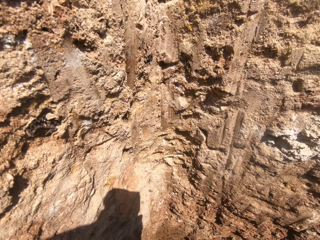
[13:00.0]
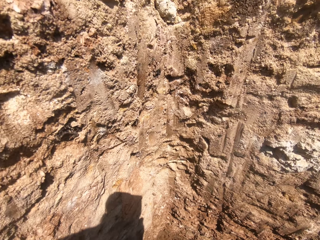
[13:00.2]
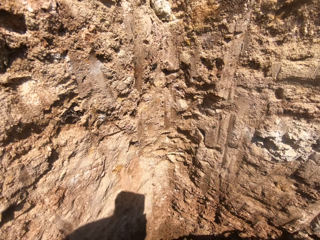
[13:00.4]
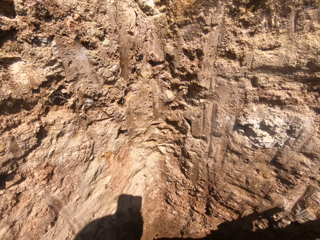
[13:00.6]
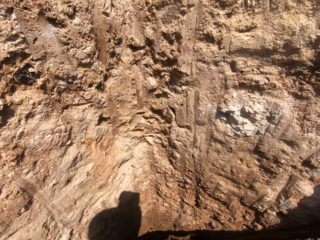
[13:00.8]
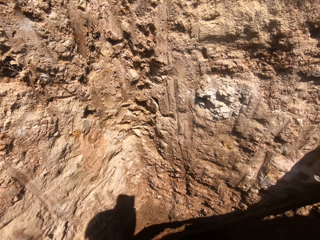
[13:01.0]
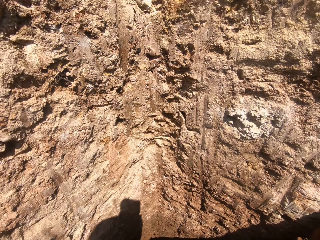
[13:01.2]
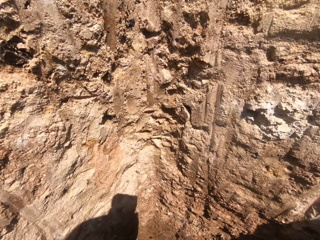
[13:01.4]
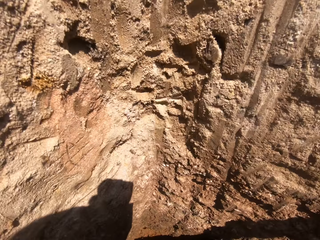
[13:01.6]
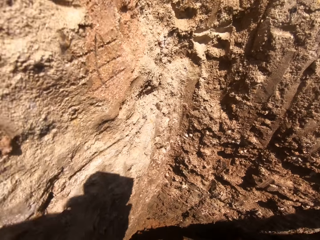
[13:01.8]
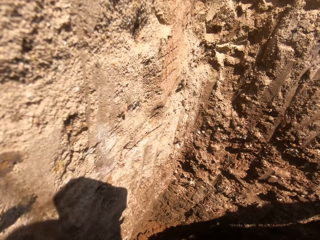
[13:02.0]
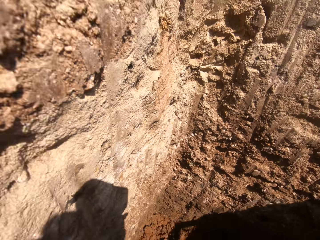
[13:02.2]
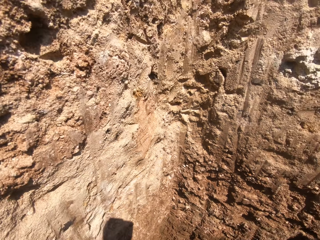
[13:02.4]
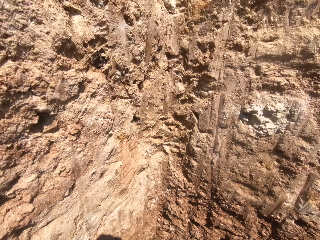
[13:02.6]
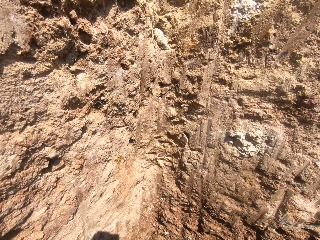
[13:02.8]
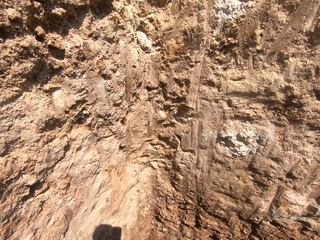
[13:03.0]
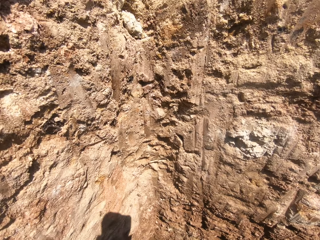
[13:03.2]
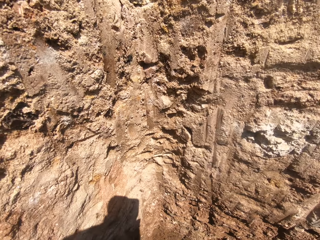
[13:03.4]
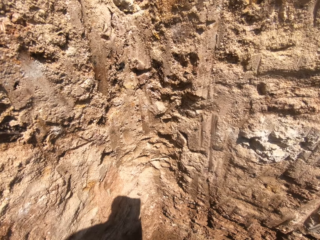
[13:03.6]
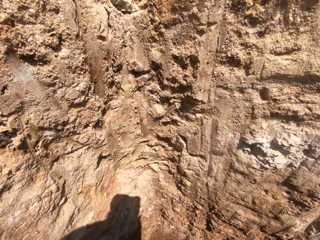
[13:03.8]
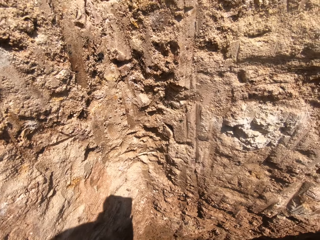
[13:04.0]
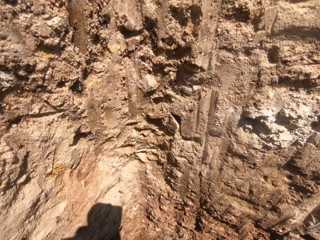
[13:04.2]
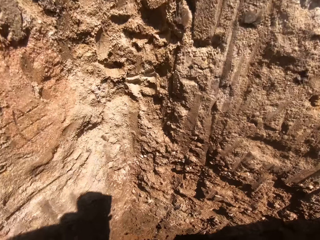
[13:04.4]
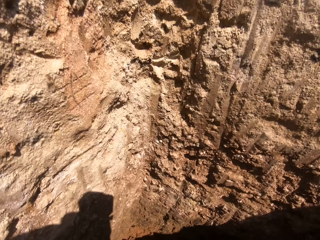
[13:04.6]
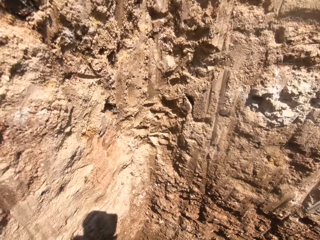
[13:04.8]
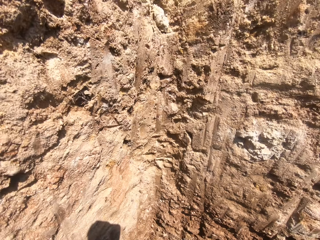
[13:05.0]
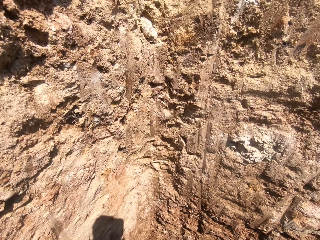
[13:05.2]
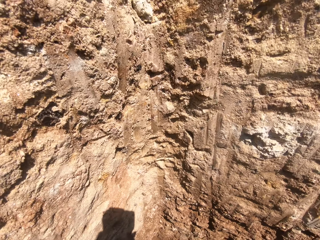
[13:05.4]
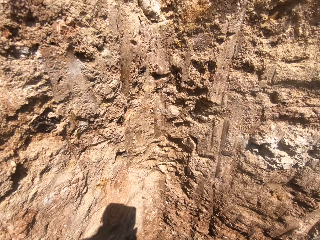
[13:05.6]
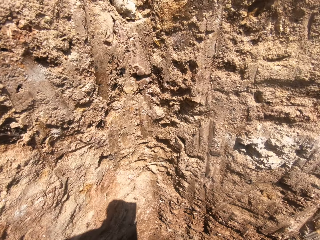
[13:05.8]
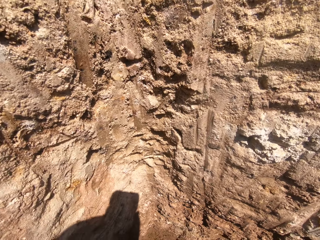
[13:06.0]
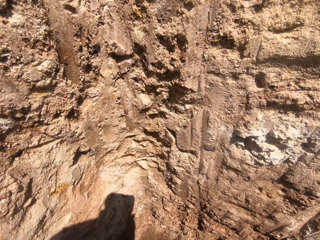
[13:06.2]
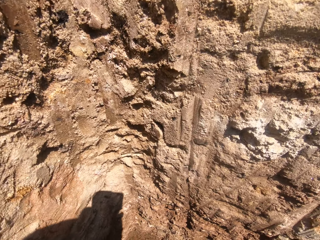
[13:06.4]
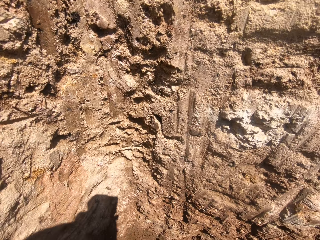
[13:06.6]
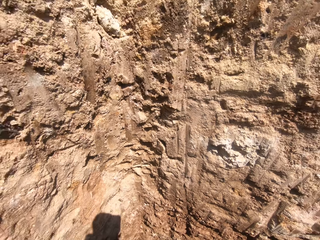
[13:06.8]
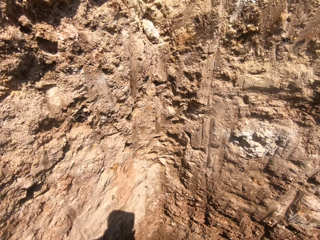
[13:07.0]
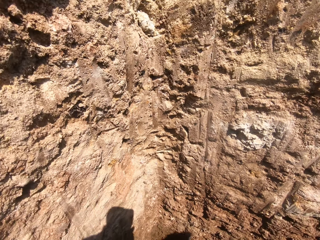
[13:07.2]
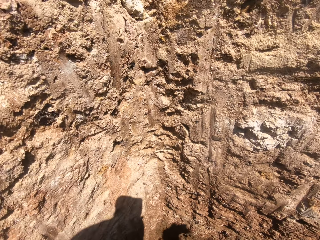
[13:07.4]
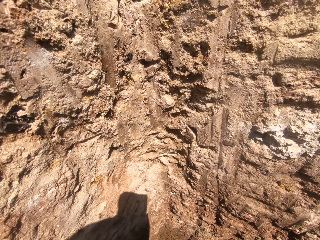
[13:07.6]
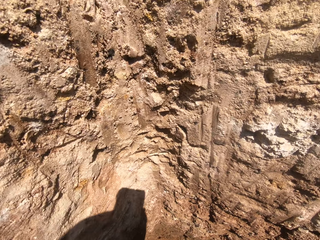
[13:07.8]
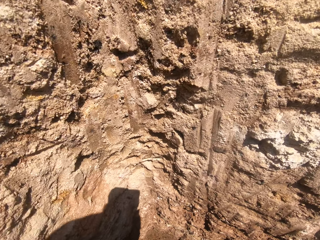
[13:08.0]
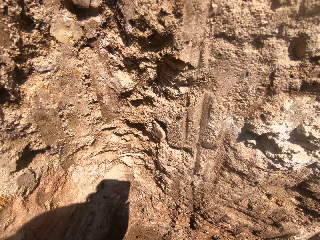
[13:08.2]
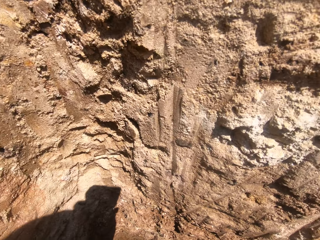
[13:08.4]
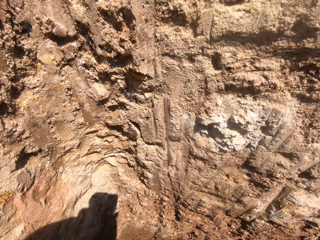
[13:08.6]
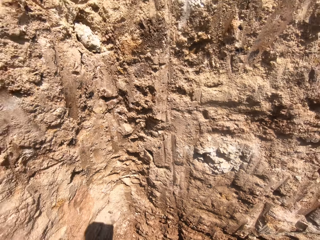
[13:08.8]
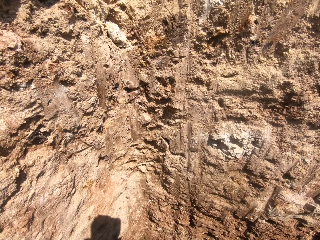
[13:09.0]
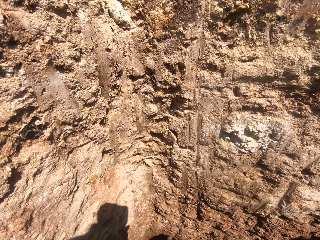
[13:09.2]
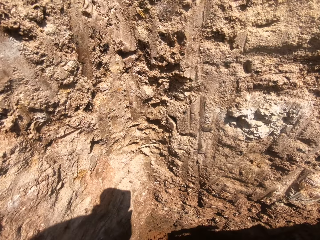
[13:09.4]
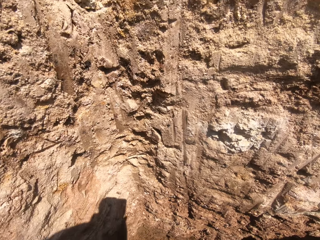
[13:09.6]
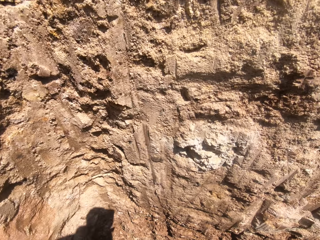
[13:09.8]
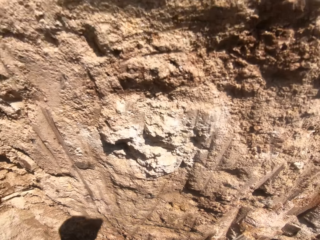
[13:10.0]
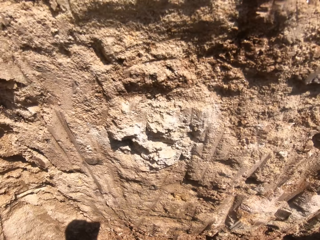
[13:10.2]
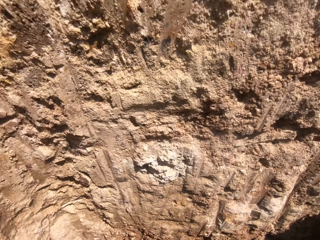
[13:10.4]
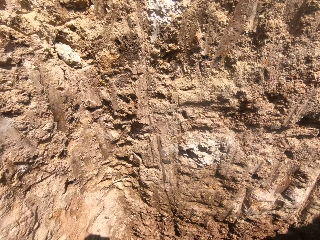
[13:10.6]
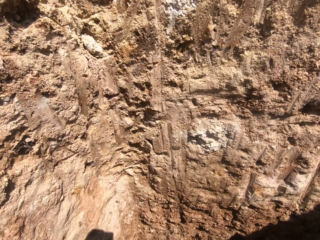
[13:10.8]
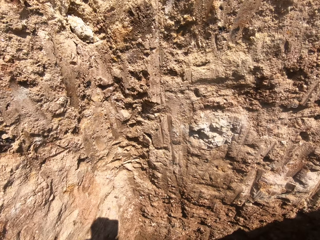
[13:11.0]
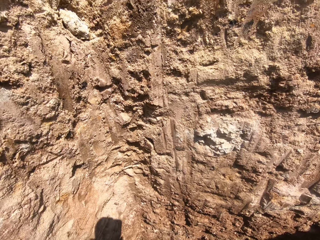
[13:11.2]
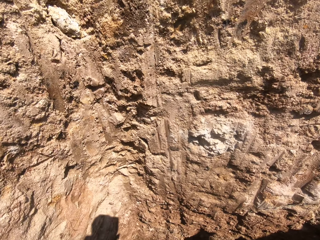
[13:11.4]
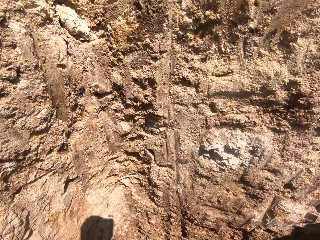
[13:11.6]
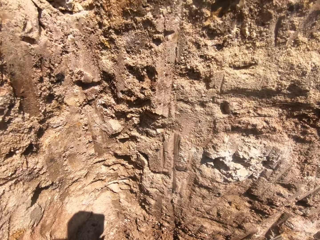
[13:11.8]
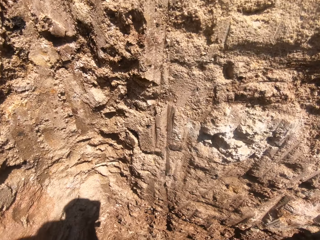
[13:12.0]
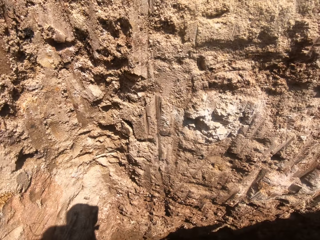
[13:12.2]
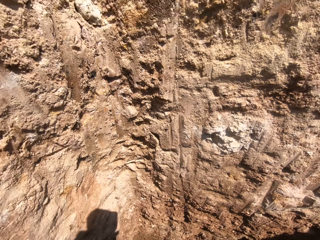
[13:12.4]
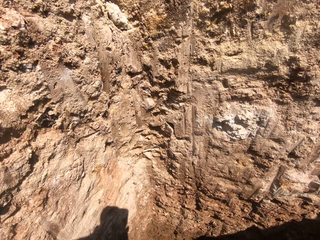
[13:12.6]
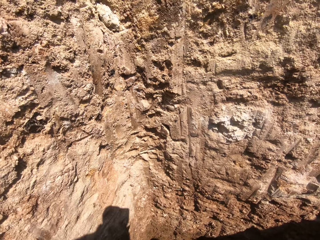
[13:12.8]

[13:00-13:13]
The camera wearer digs with something with both hands. They look down.

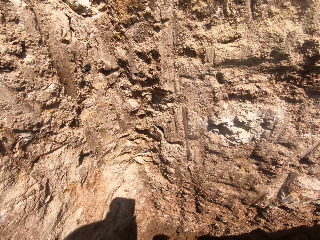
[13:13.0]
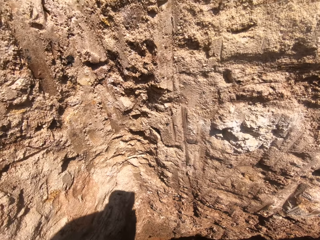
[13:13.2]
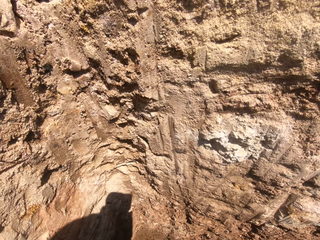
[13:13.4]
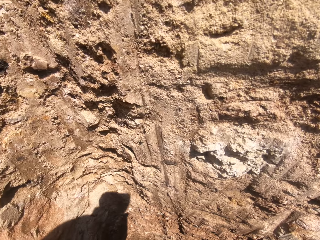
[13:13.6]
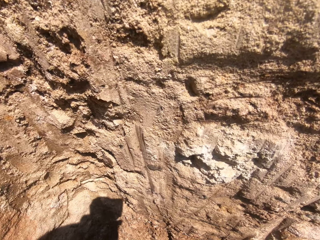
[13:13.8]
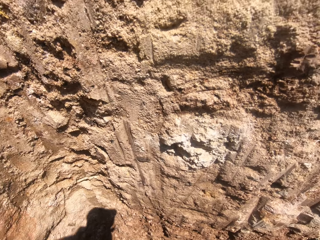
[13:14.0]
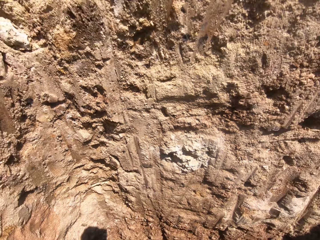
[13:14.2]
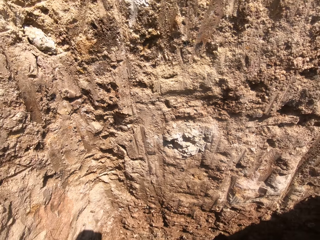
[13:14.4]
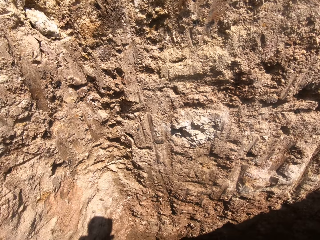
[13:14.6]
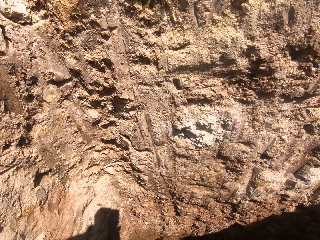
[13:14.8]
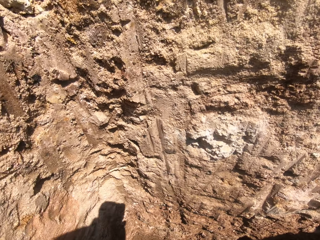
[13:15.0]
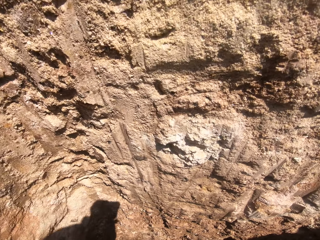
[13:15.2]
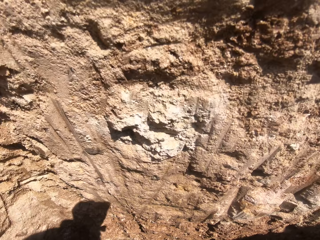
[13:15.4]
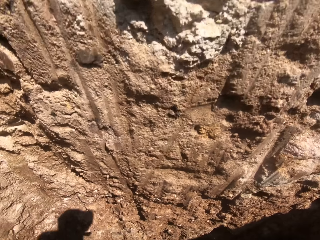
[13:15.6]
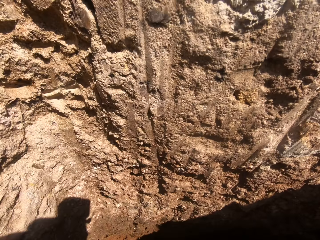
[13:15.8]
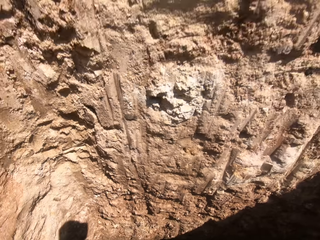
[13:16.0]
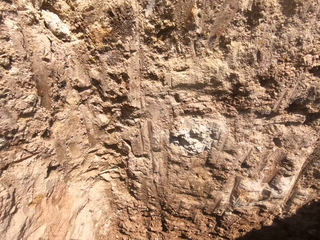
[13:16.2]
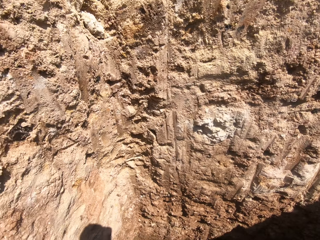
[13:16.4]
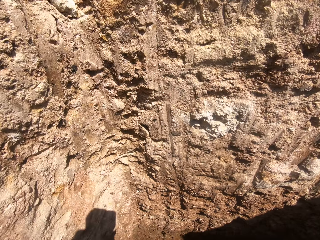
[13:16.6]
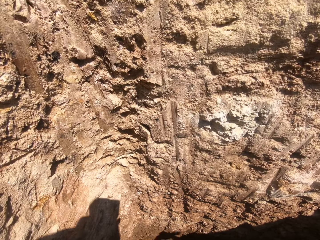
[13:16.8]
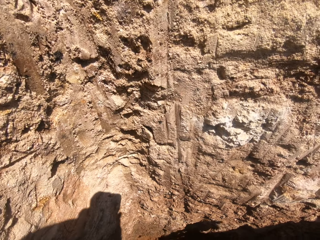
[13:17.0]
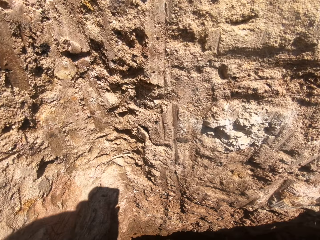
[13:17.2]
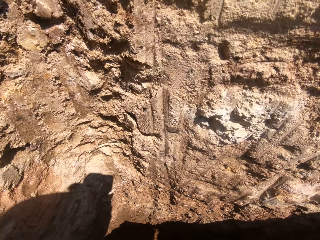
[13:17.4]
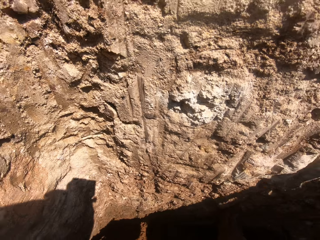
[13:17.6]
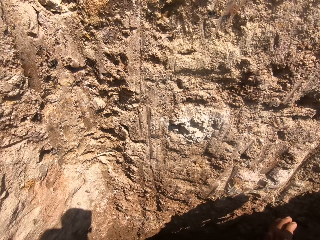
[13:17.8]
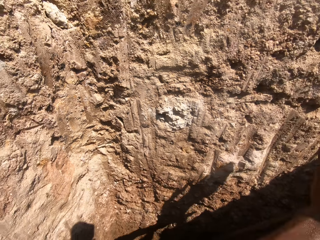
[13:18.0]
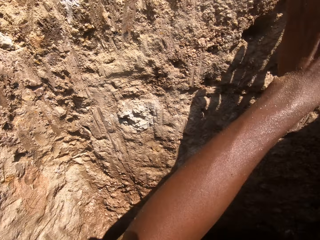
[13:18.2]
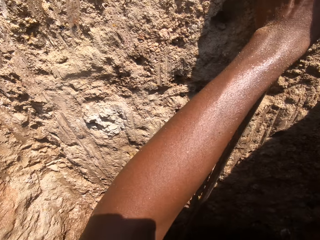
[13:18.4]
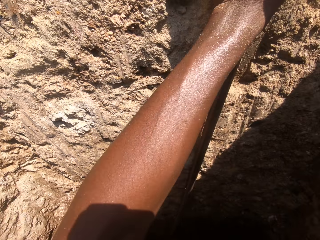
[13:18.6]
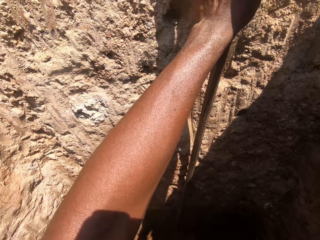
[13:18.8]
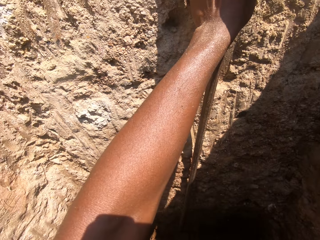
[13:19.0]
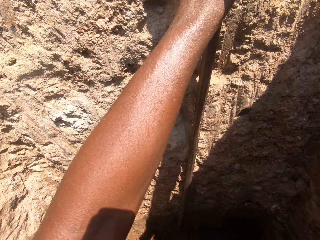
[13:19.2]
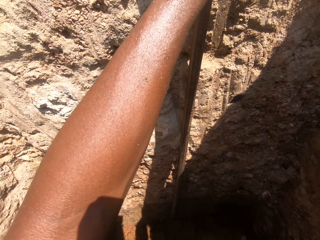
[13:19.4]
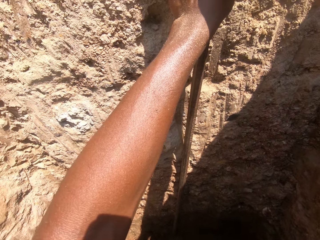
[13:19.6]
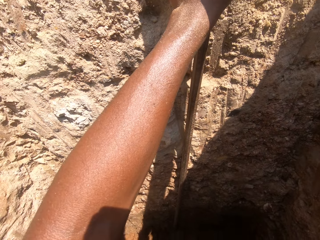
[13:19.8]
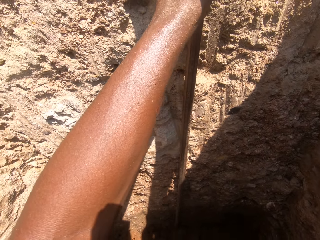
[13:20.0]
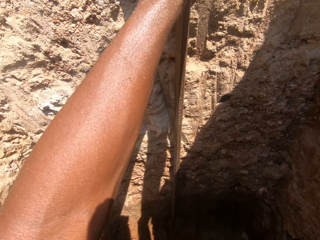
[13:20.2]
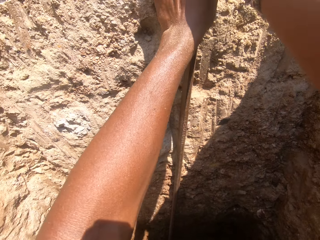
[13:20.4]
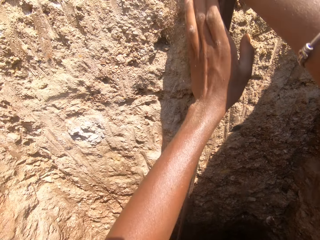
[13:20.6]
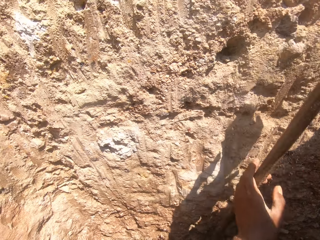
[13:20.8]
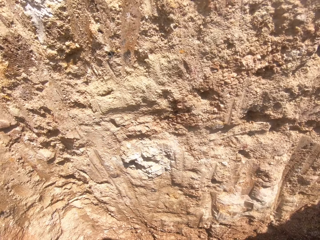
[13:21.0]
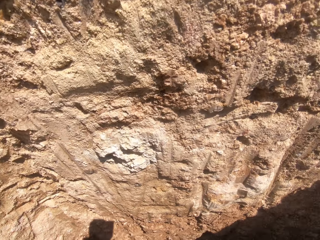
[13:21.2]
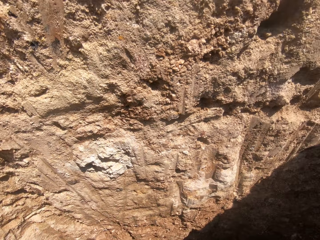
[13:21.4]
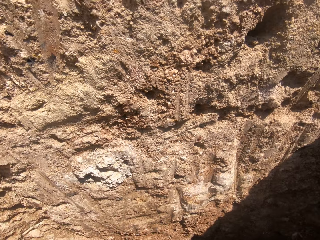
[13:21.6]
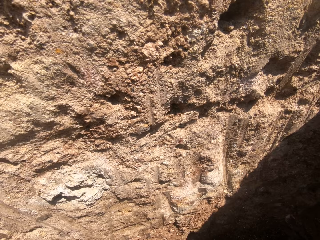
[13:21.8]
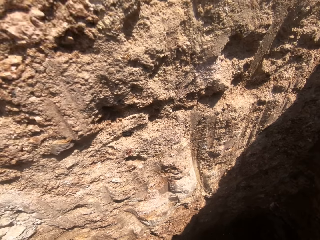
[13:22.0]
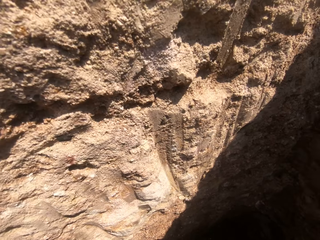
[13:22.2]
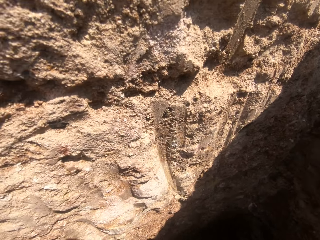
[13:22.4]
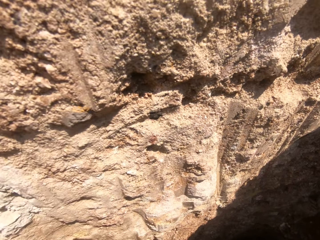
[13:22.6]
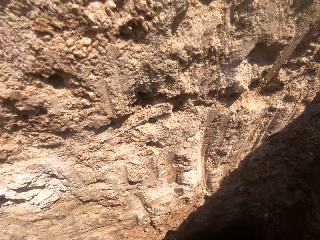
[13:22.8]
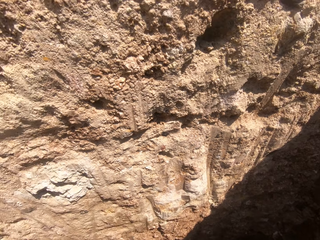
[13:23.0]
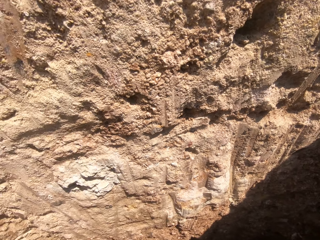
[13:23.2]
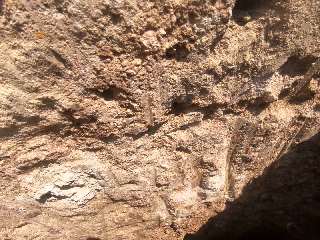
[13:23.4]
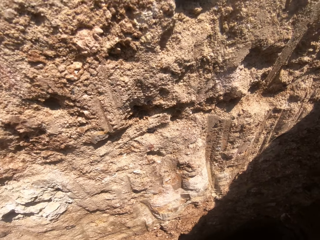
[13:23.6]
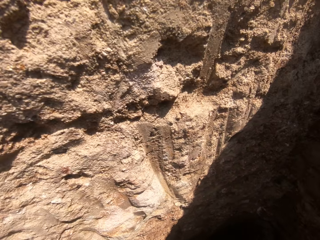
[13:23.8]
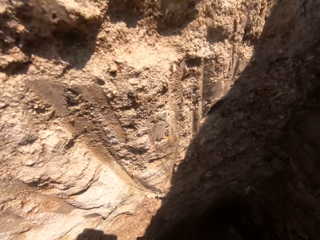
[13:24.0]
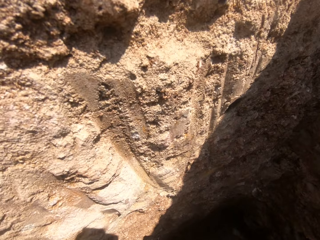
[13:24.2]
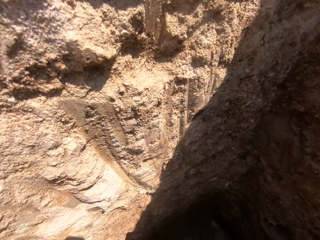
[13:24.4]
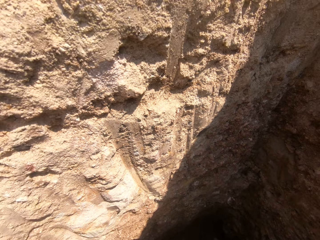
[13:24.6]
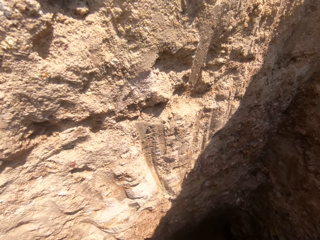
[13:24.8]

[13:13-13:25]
The camera wearer digs with something with both hands. They hold something with both hands.
